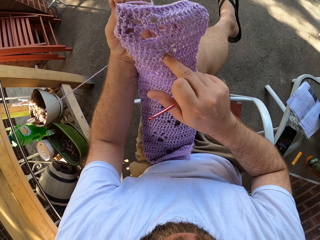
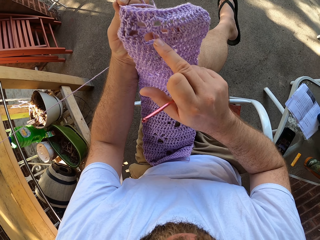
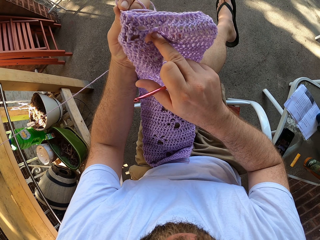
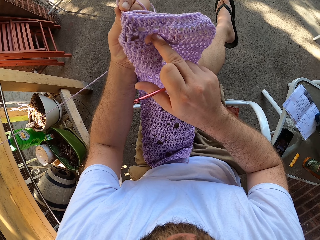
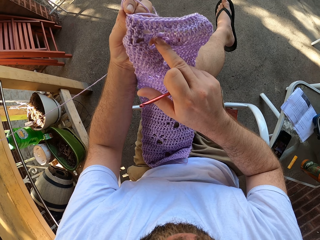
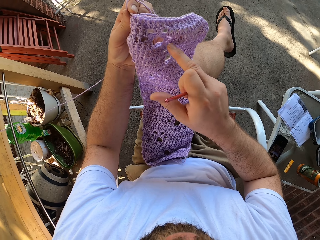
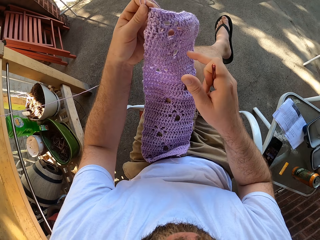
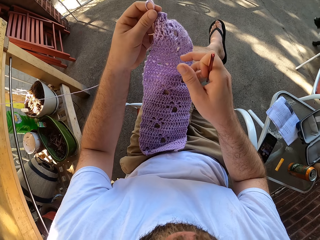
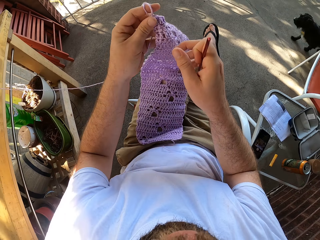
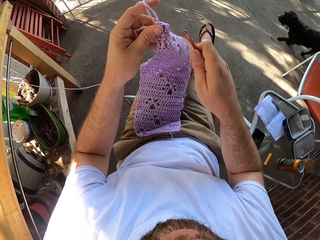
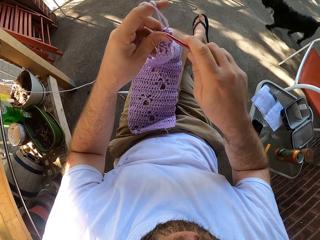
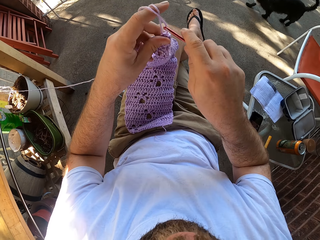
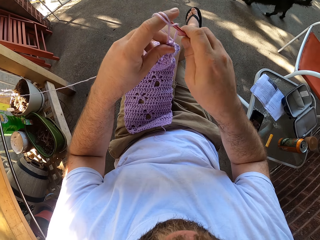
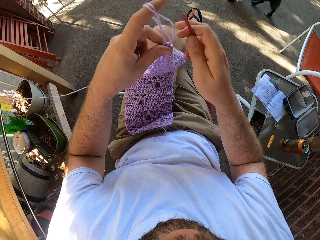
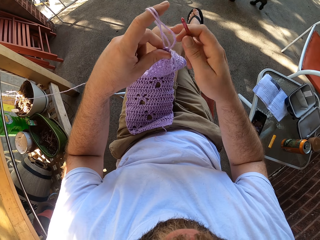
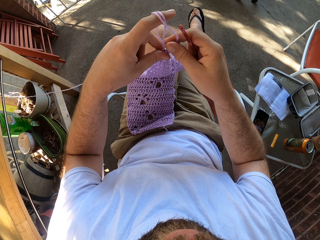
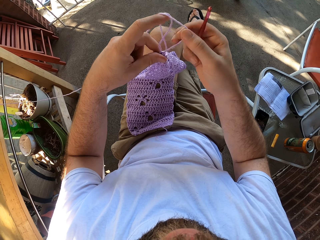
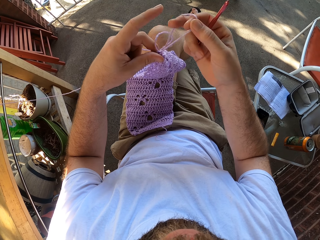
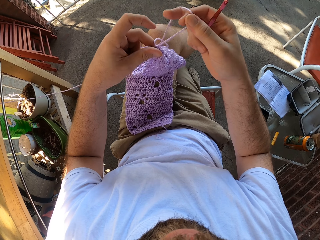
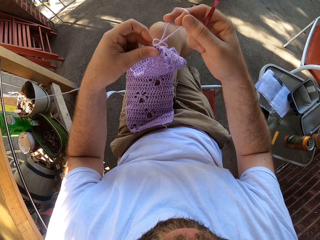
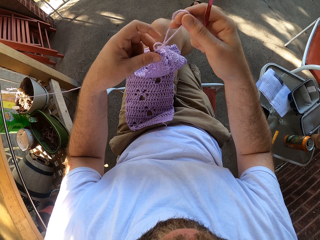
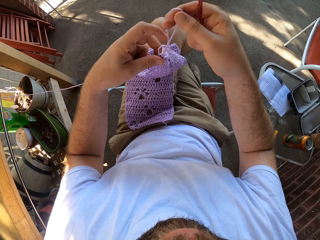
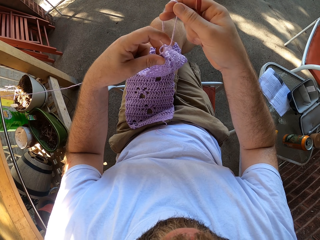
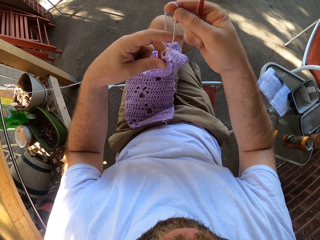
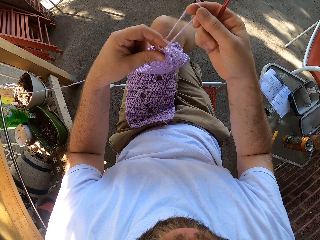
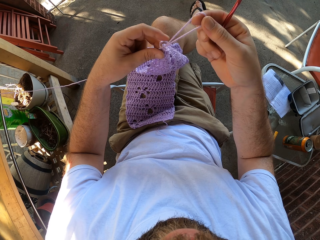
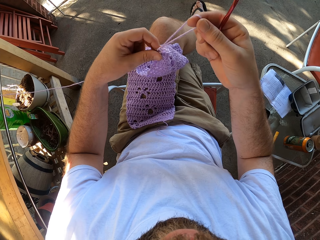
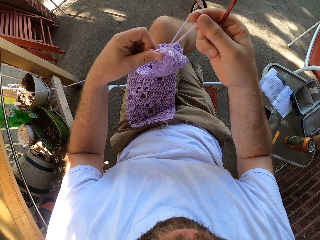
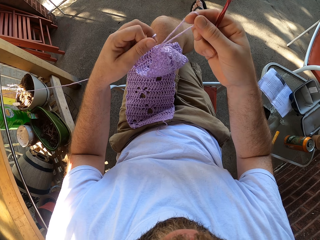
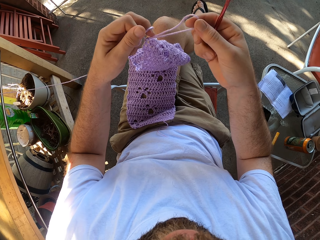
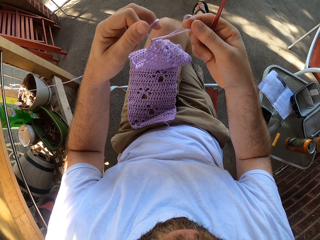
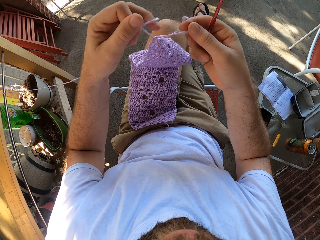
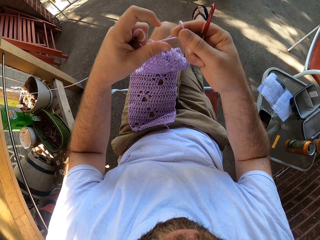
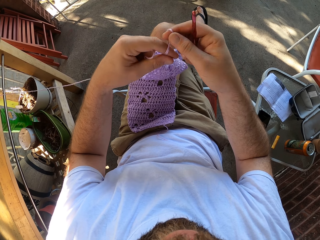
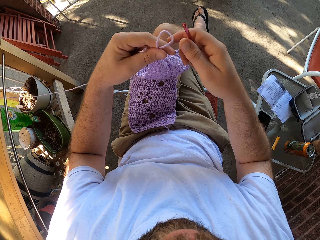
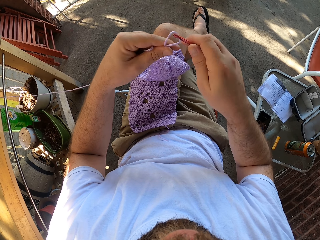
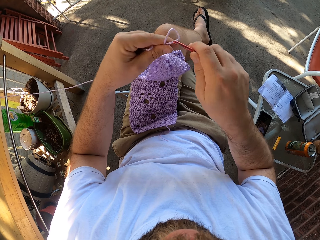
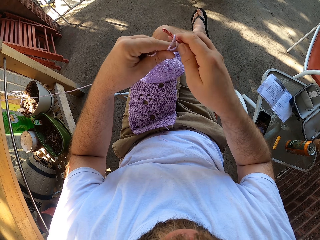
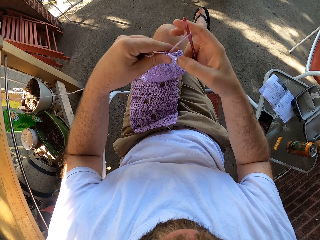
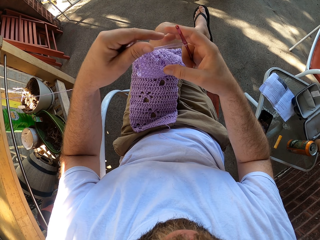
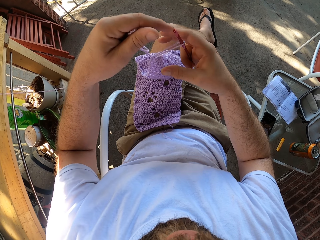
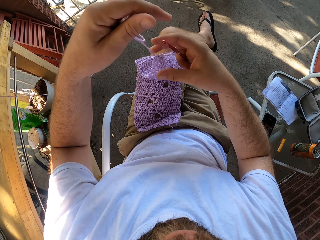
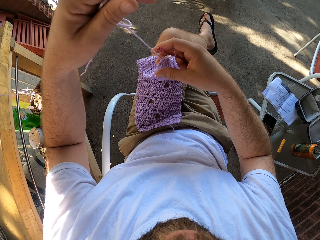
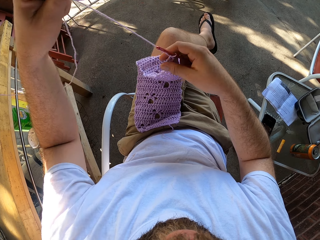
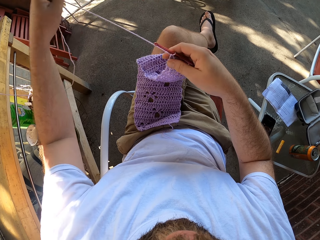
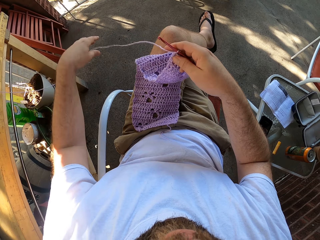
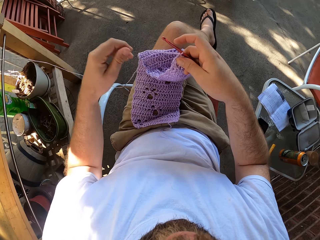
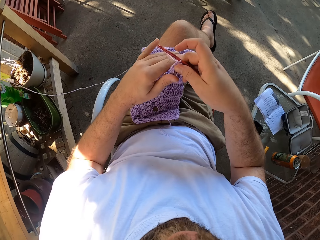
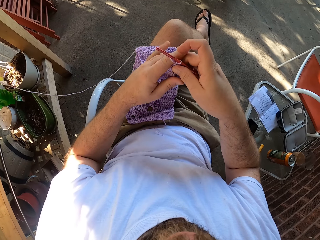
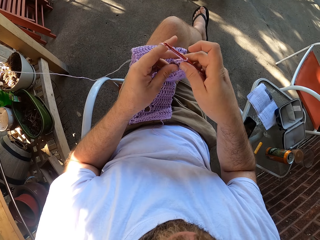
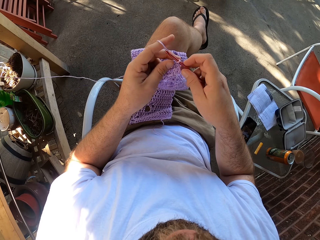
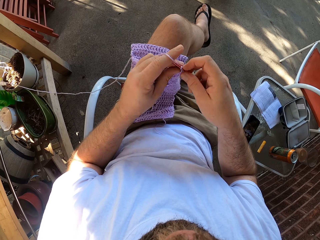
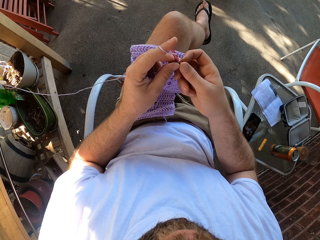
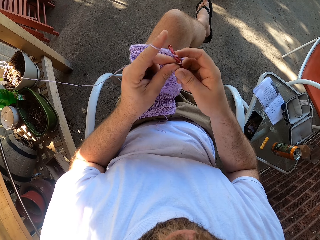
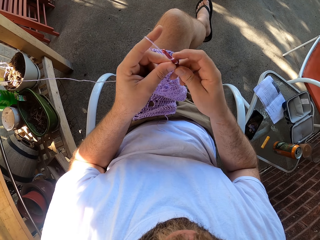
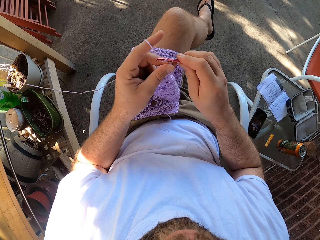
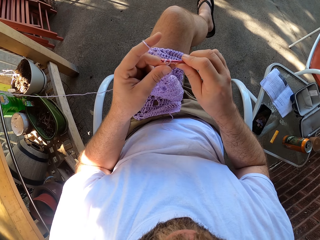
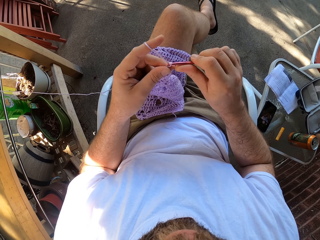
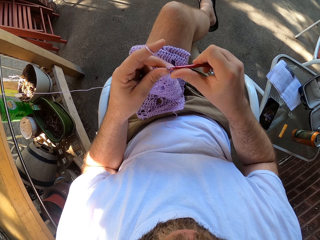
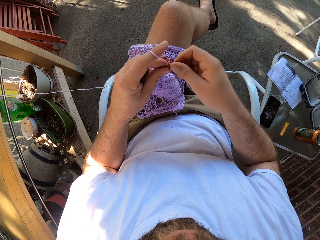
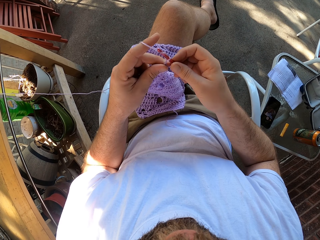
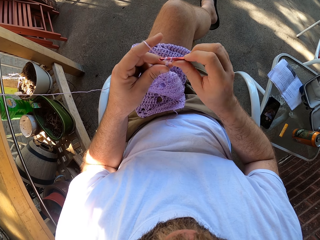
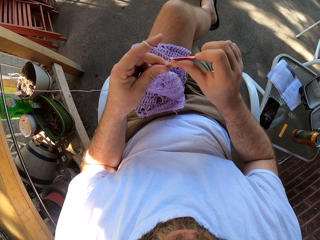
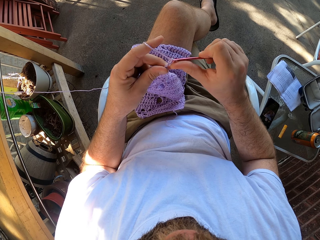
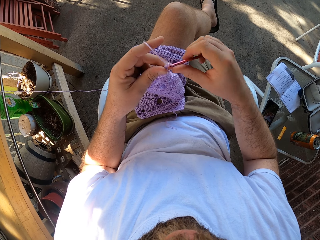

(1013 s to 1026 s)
A dog moves around the camera wearer. The camera wearer fixes the crochet hook in the garment. He moves the yarn with his hands. He pulls the thread. He fixes the crochet hook. He pulls the thread. He crochets with the yarn and the crochet hook in his hands.

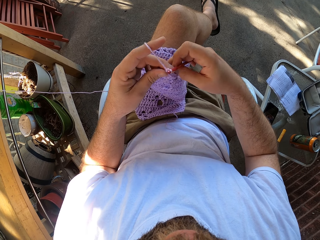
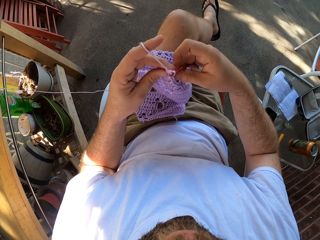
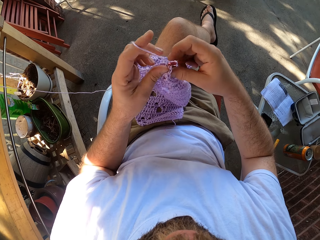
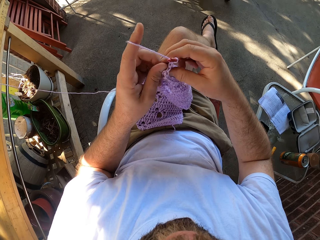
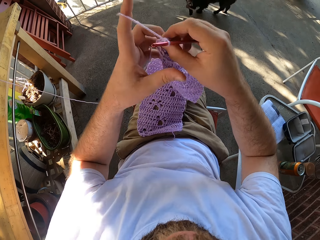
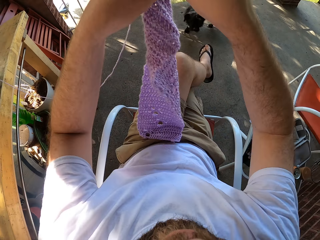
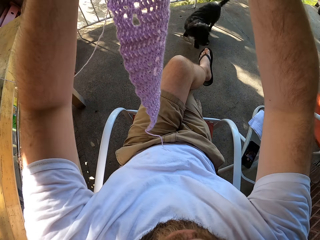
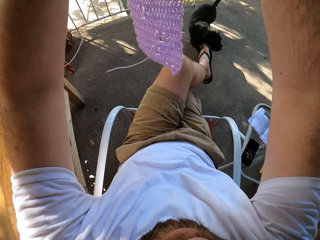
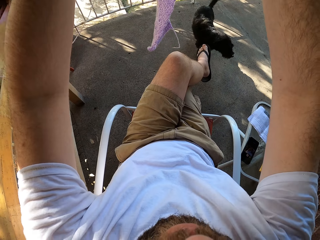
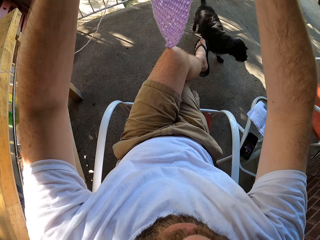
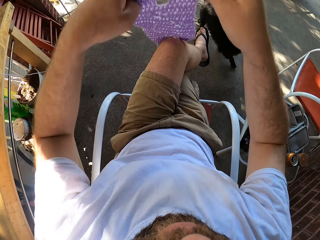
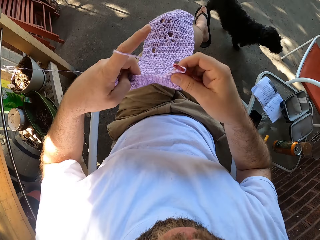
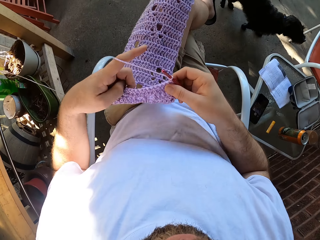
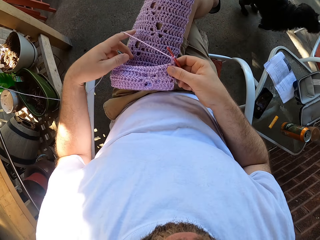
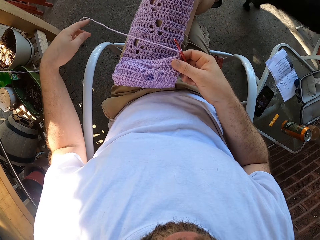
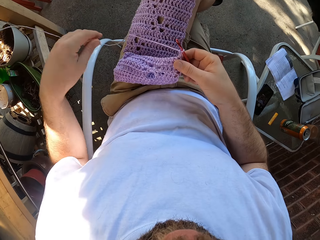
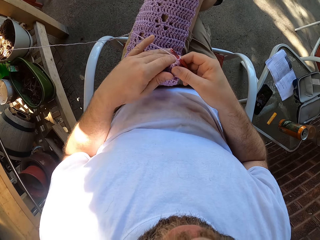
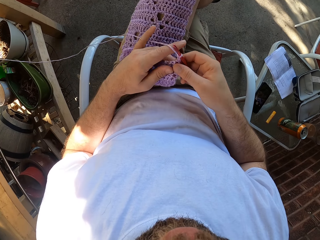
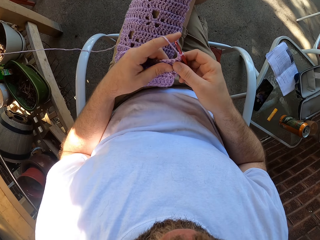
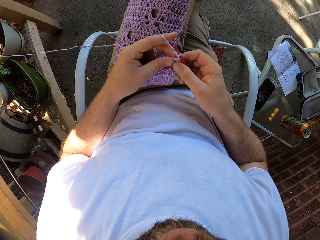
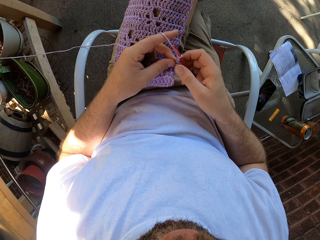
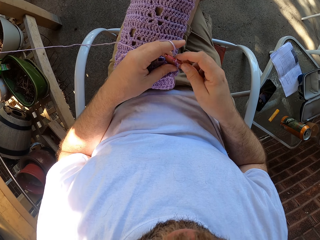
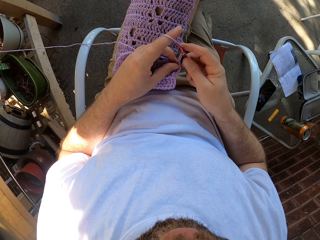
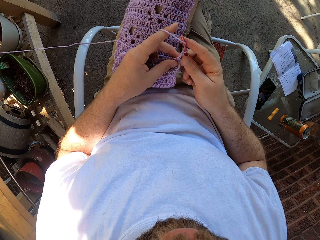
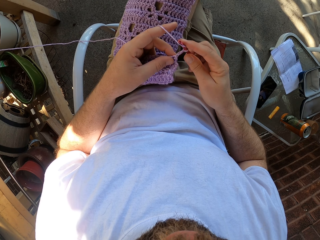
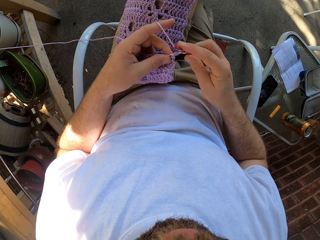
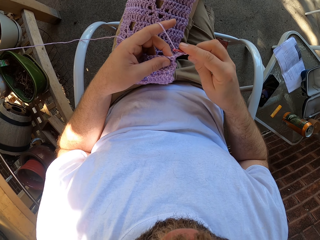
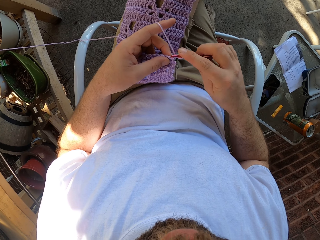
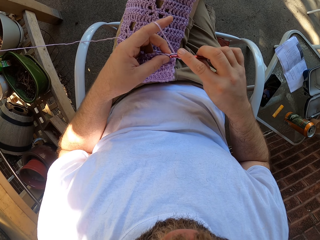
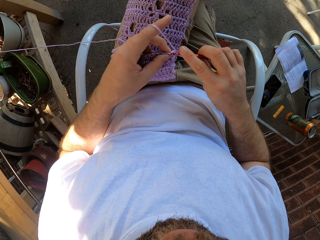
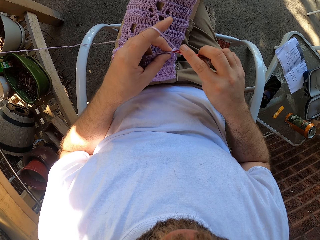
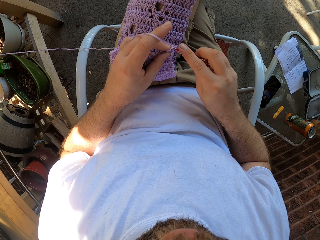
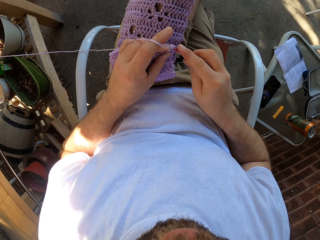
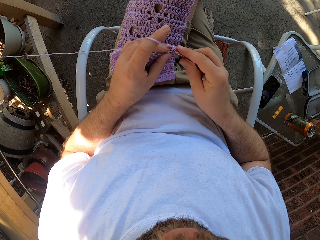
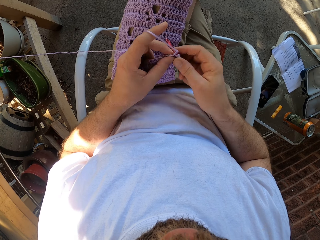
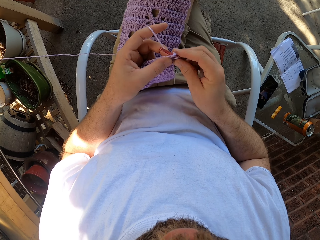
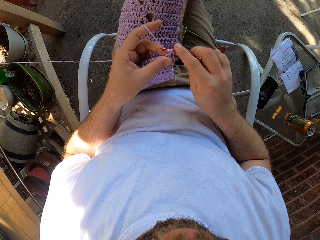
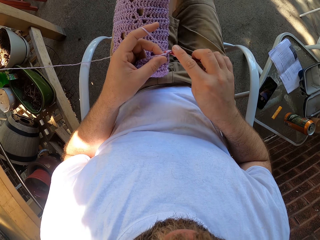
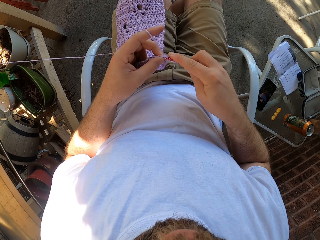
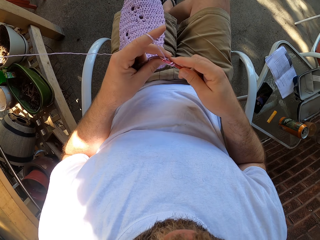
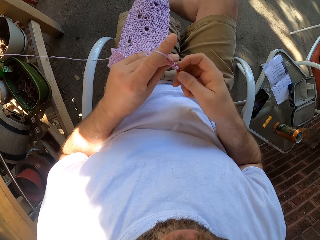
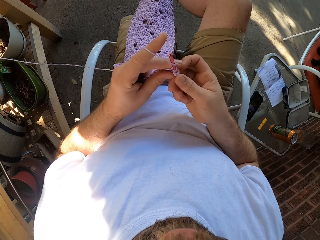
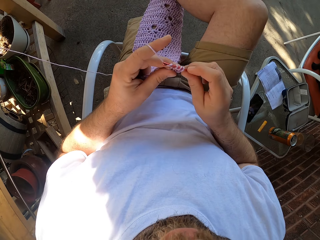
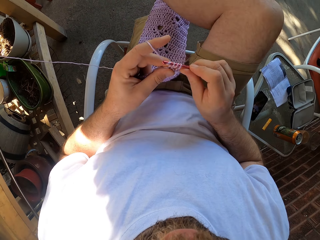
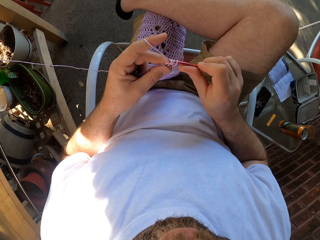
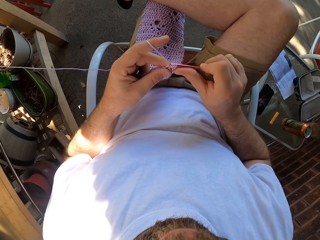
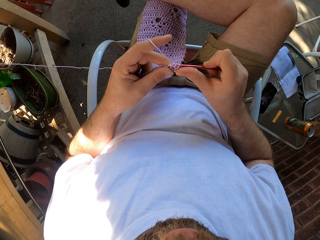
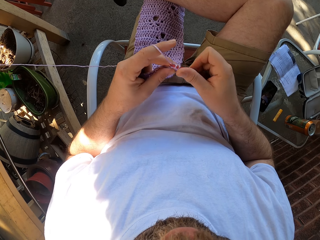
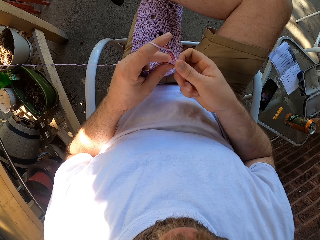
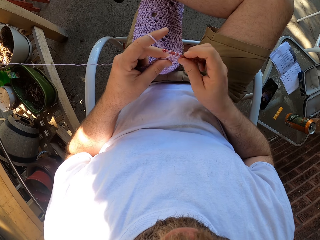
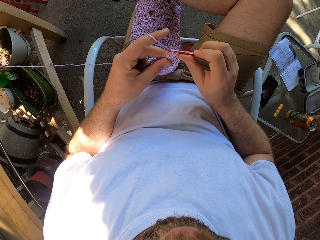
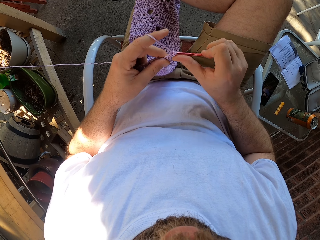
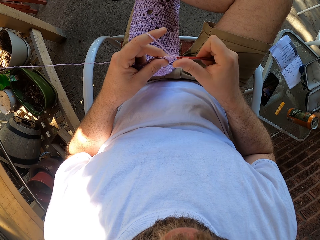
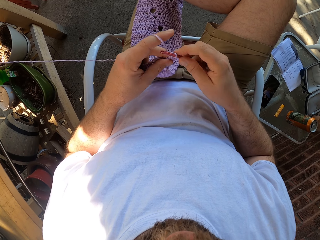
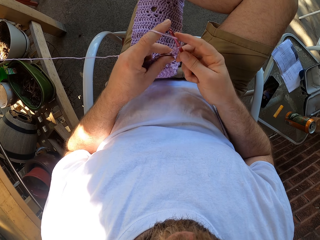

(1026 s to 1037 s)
The camera wearer moves the yarn with his hands. He lifts up the garment. He places the yarn on his lap. He crochets with the yarn and the crochet hook in his hands. He crosses his right leg. He crochets with the yarn and the crochet hook in his hands again.
